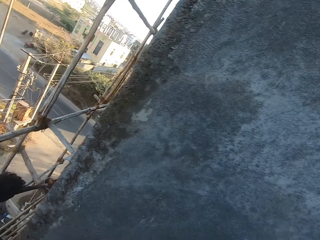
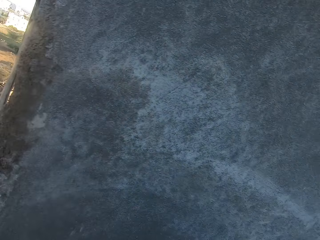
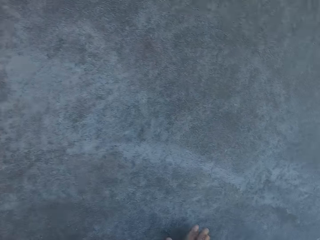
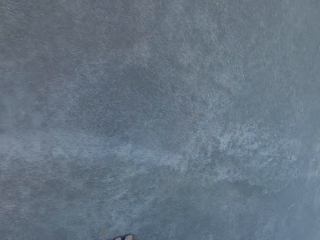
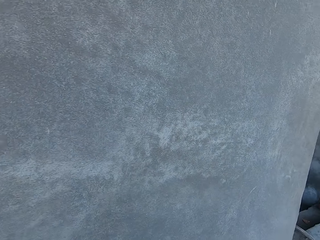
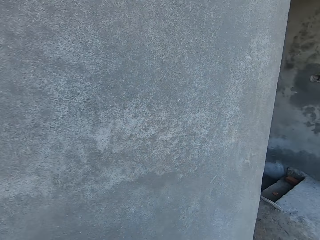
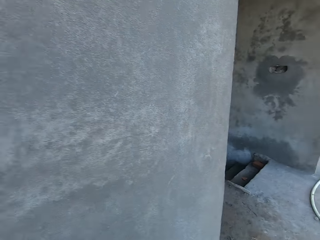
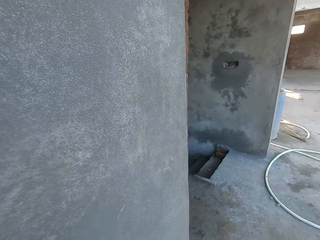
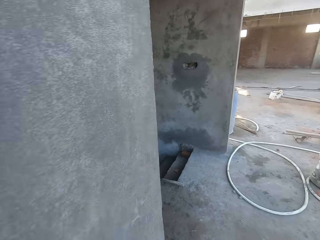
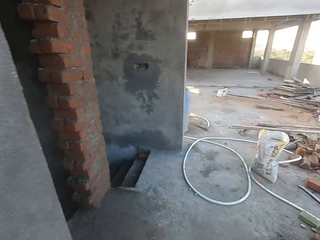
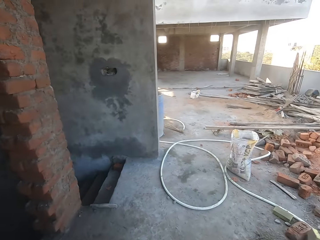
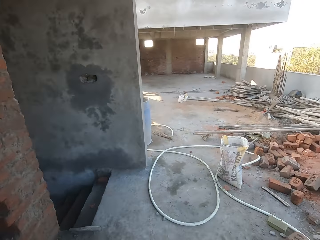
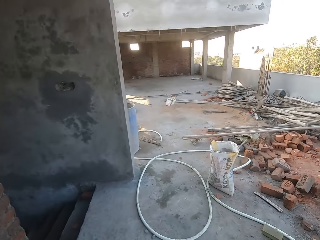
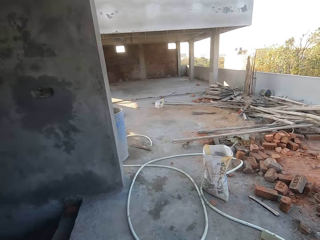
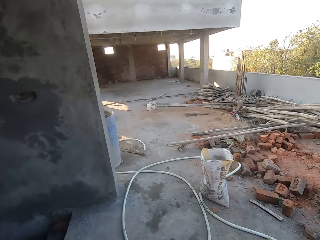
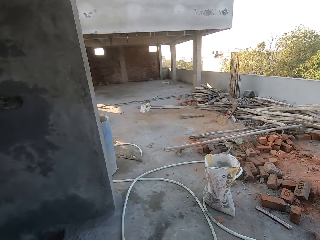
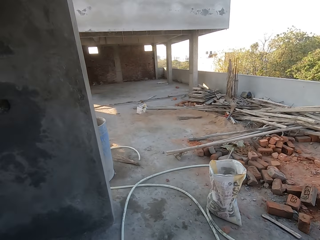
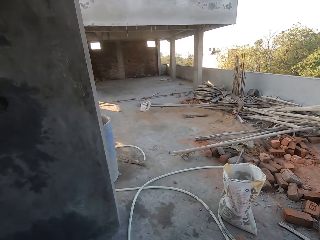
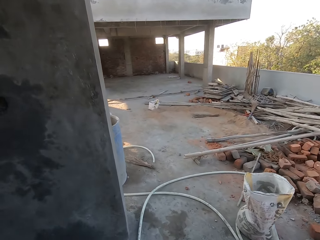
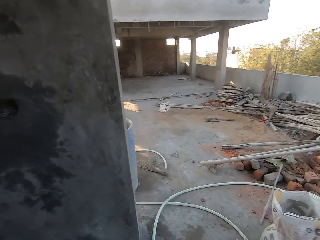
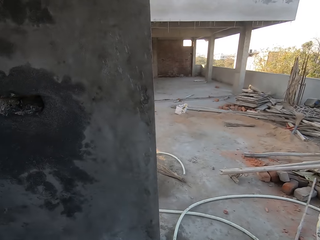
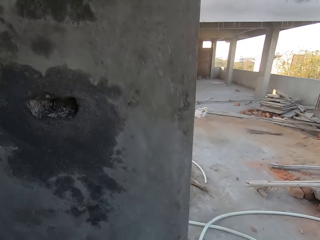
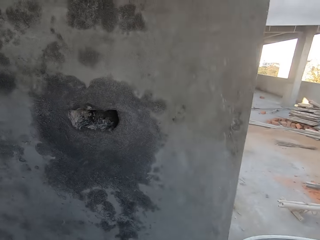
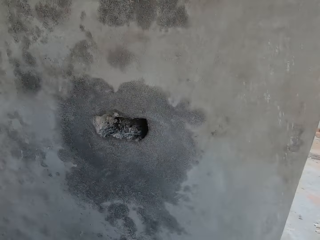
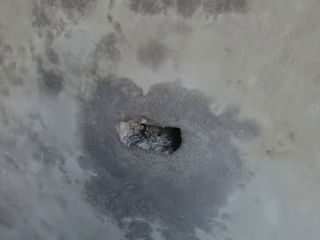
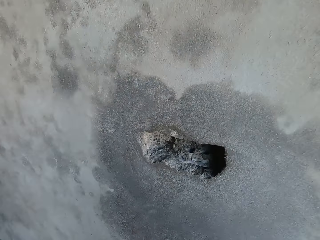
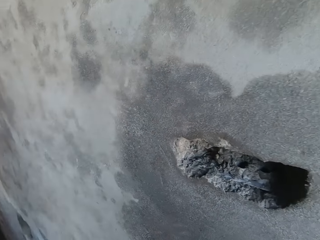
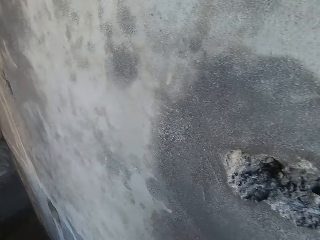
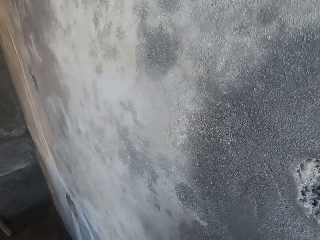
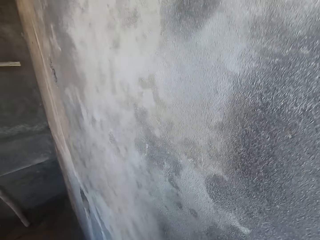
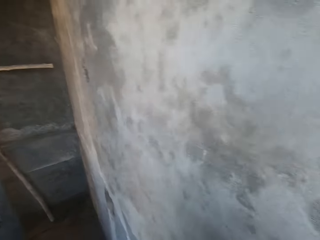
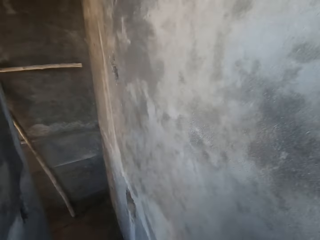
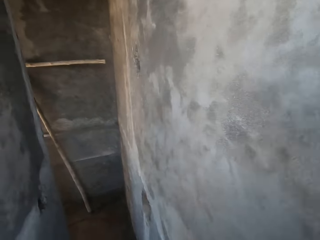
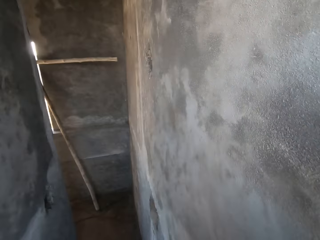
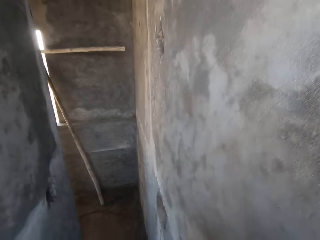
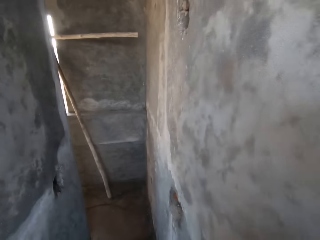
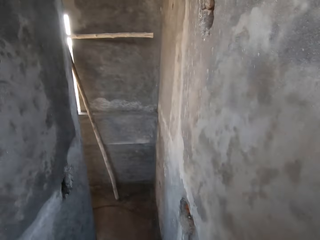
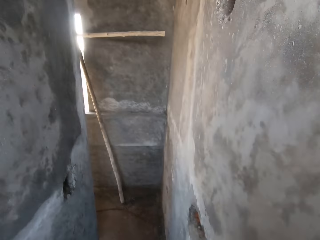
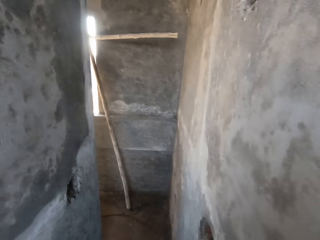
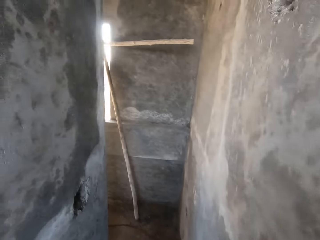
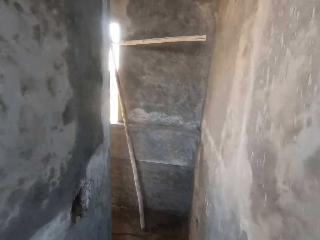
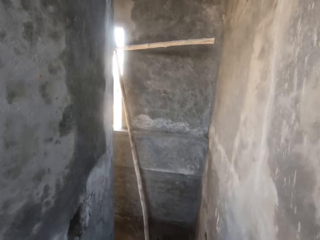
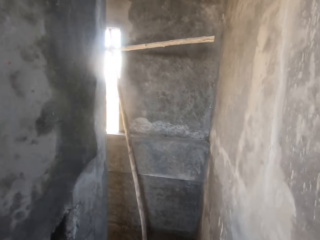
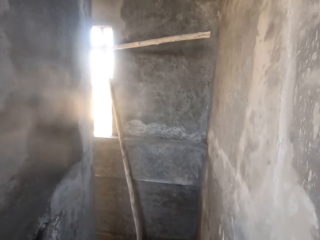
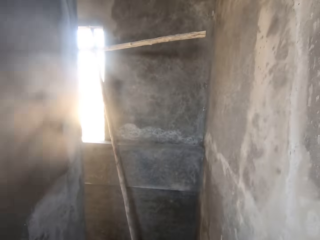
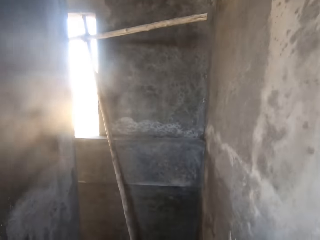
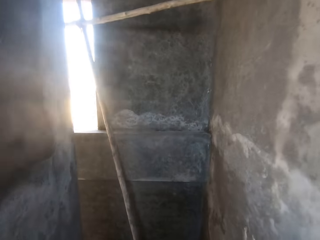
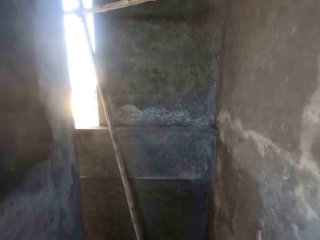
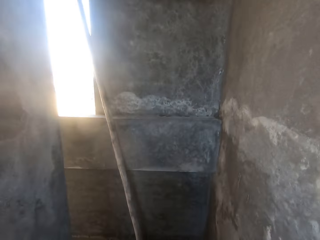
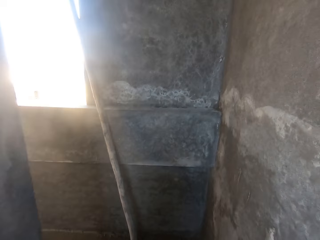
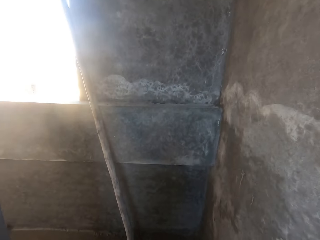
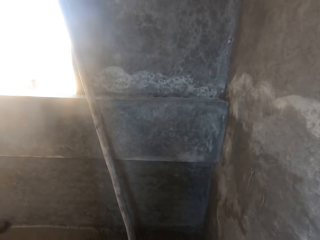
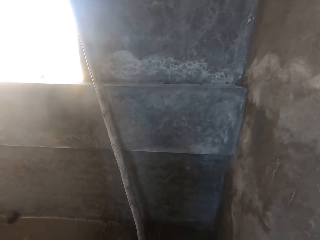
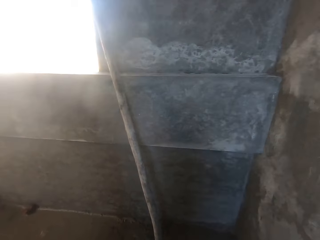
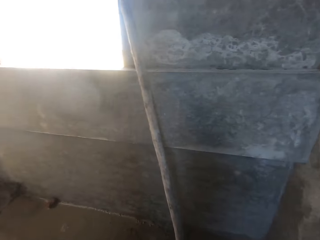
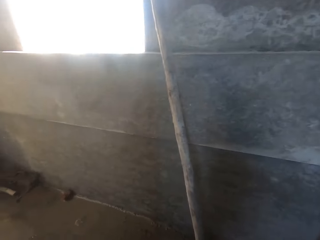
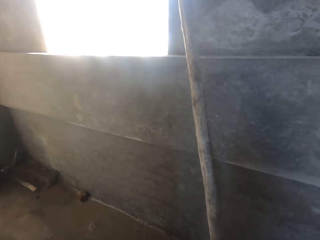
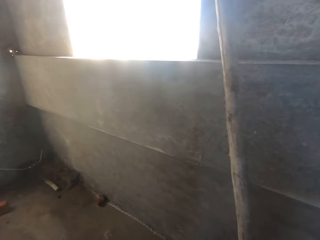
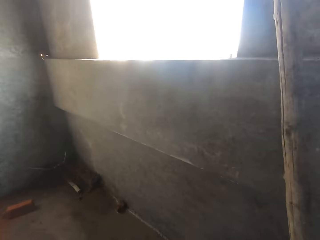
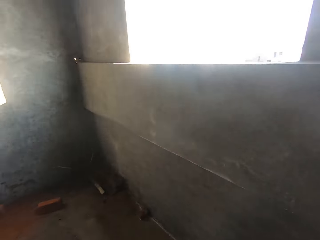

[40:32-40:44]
The camera wearer rubs his right hand on the wall. He walks down a staircase.

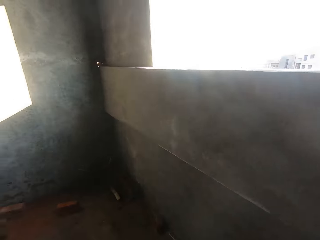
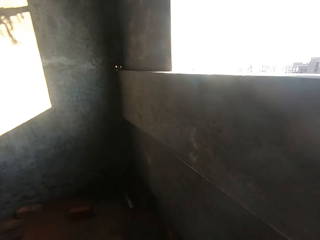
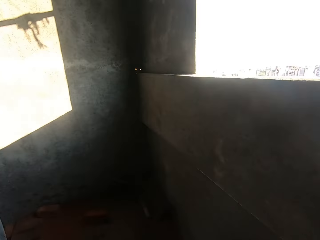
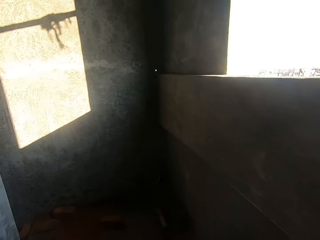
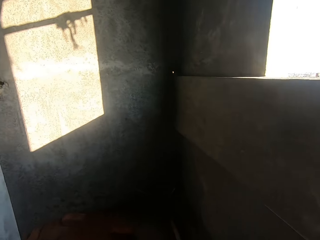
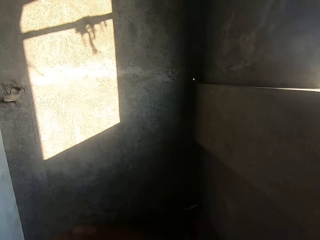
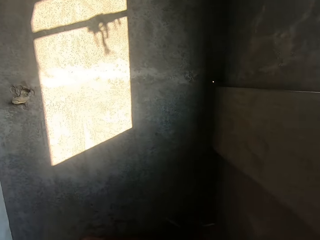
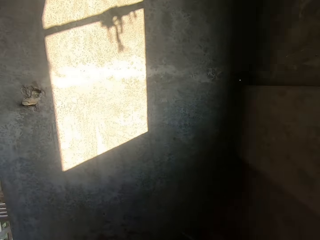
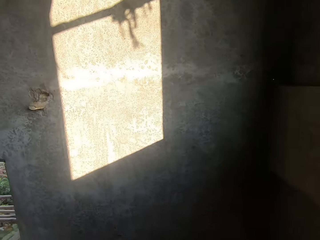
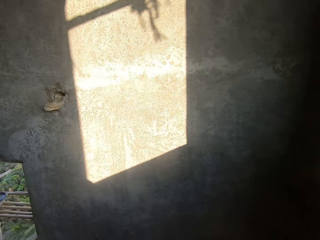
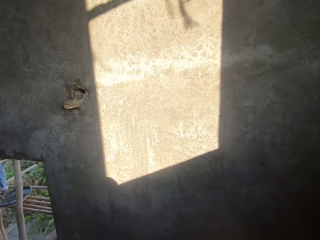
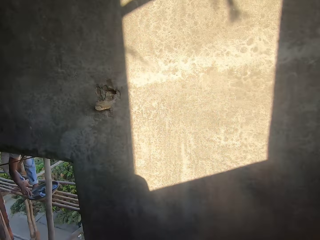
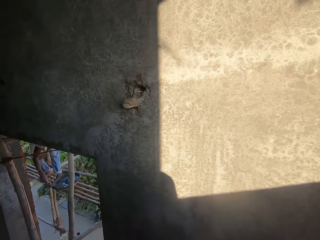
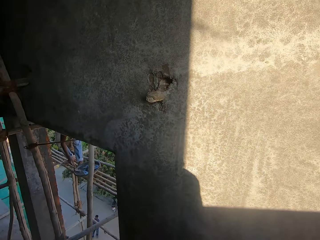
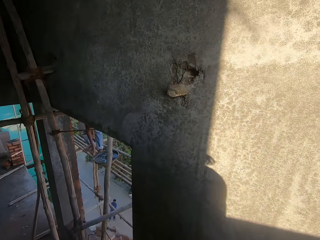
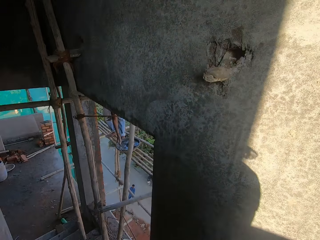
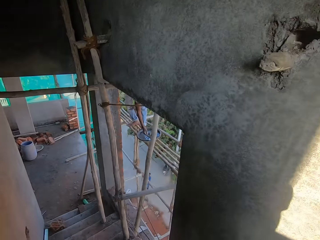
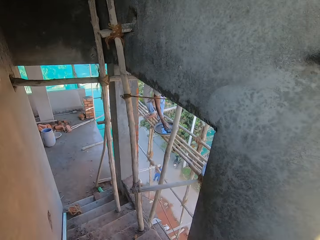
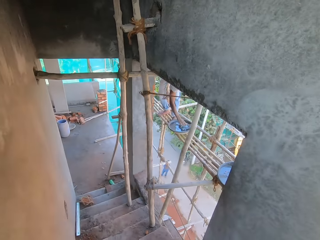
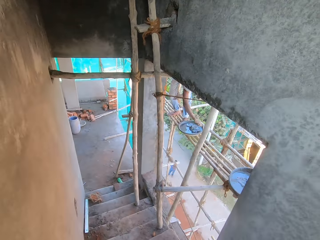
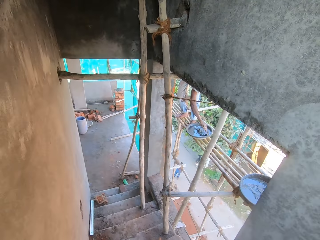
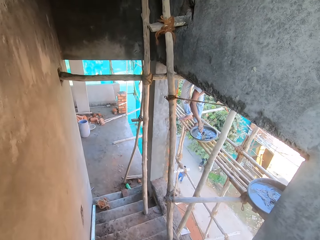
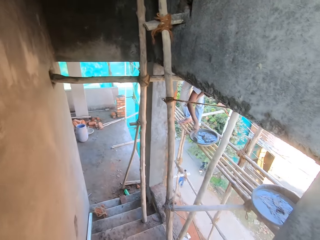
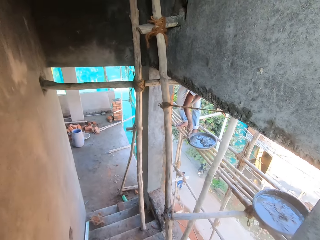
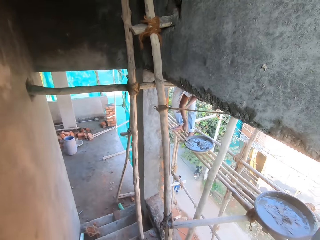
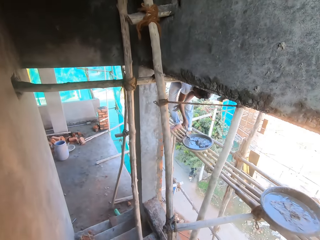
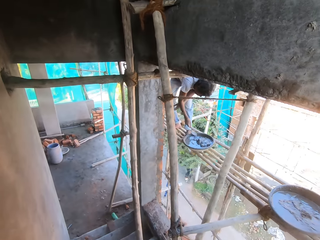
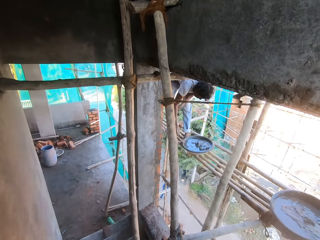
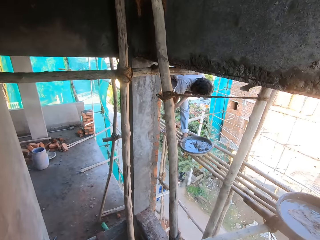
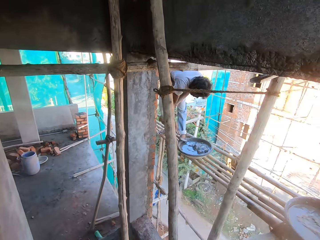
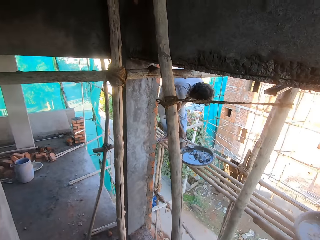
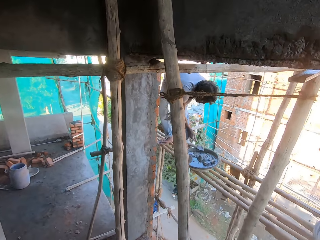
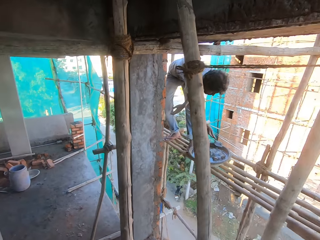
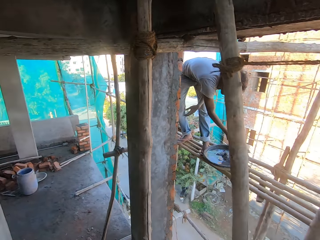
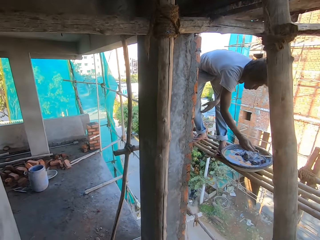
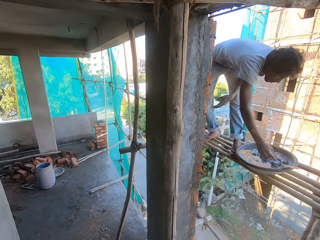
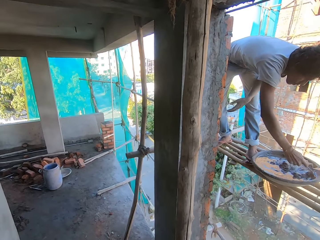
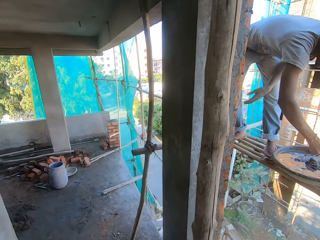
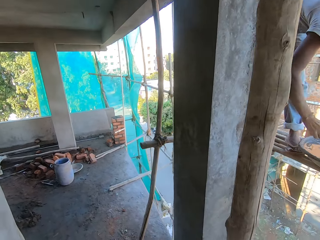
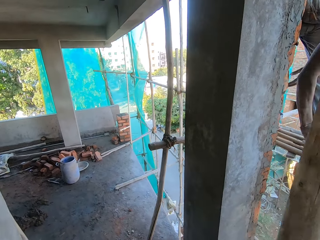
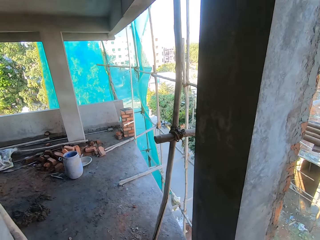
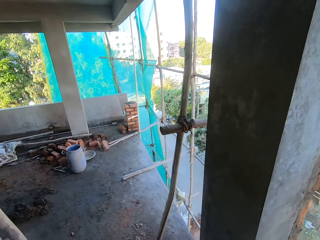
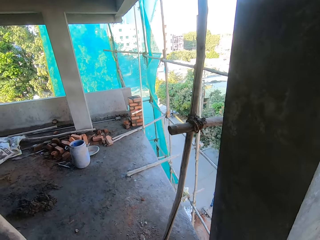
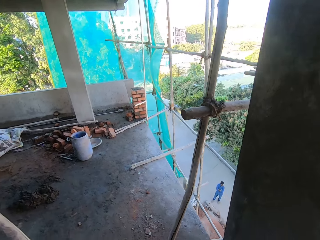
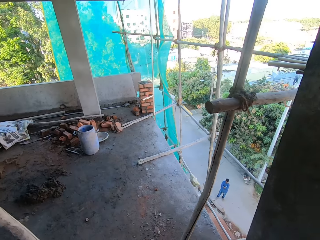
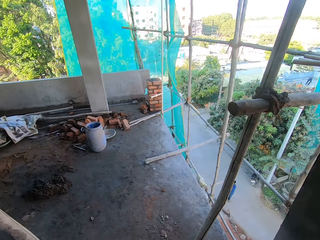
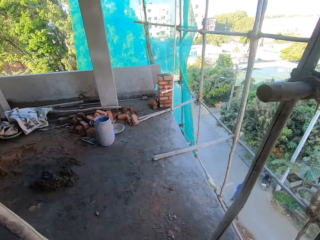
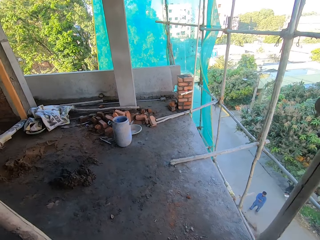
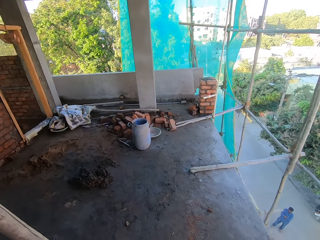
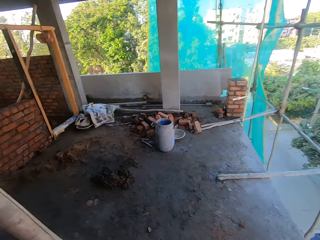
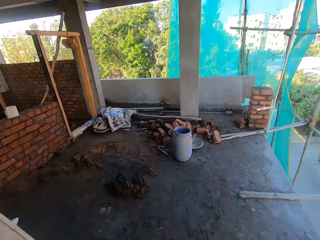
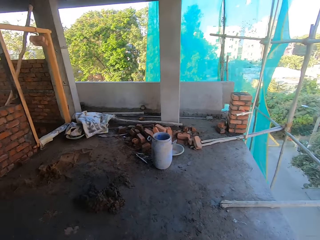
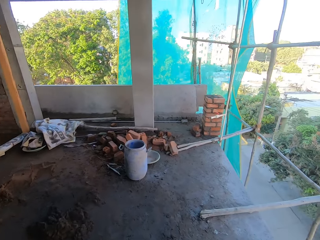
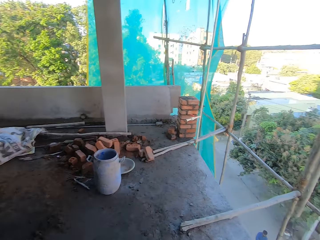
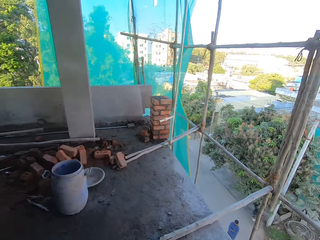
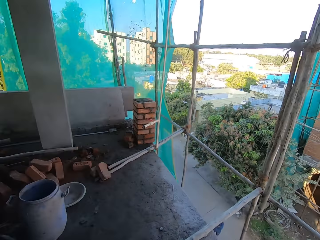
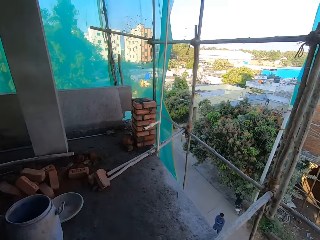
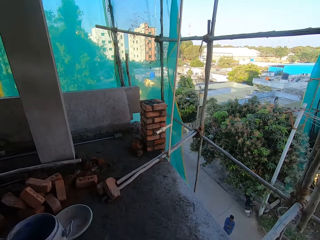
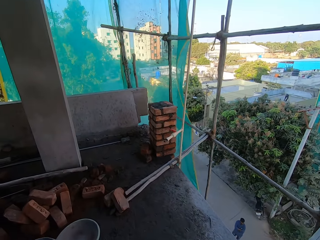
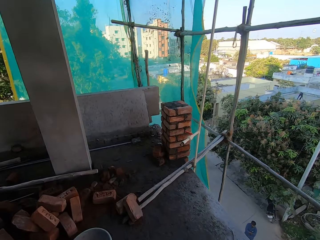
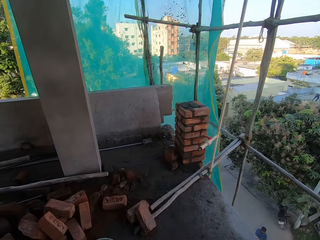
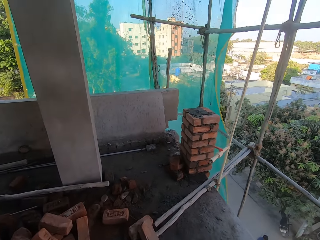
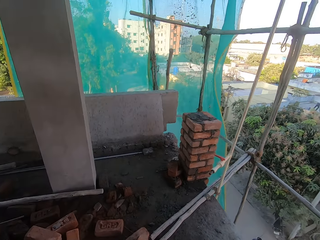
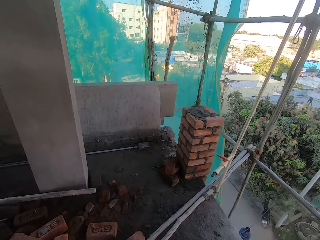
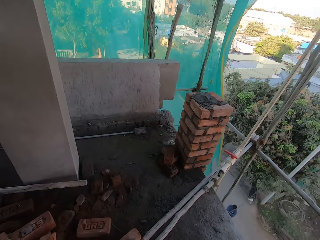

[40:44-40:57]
A man scoops the cement mortar in a head pan on the scaffolding with his right hand. The camera wearer walks around the building.
